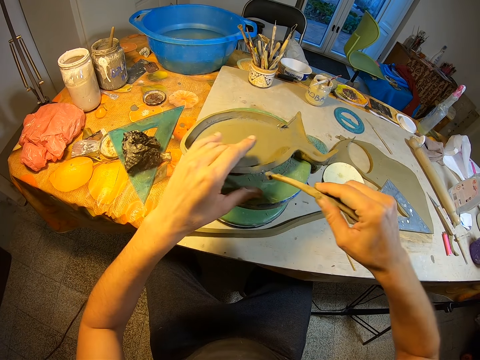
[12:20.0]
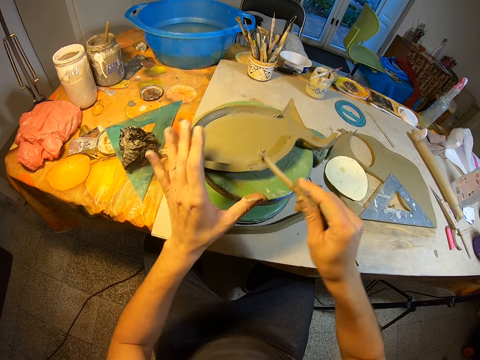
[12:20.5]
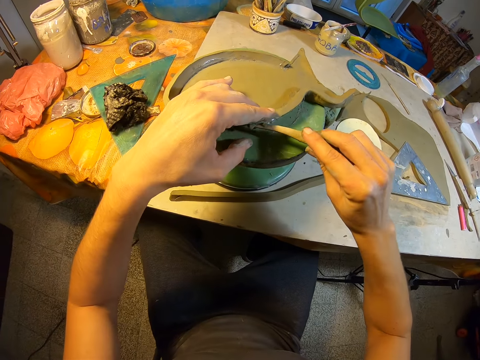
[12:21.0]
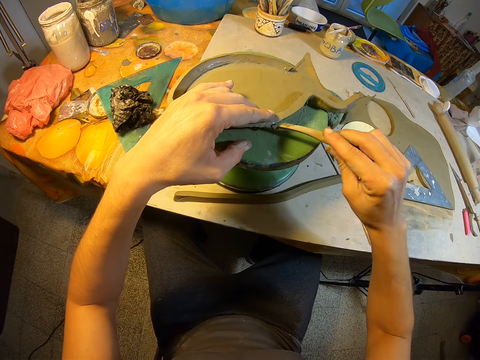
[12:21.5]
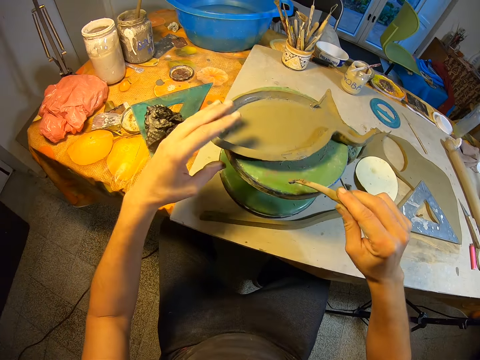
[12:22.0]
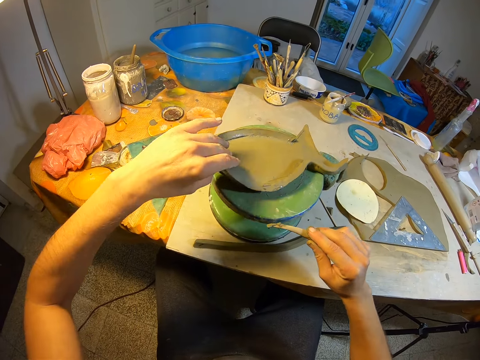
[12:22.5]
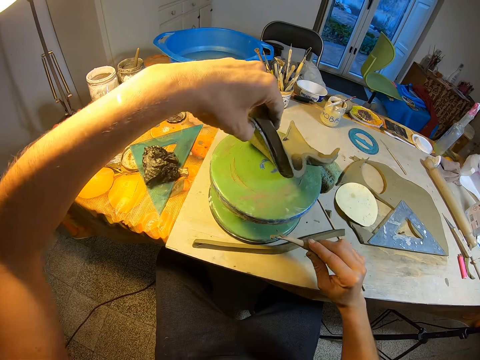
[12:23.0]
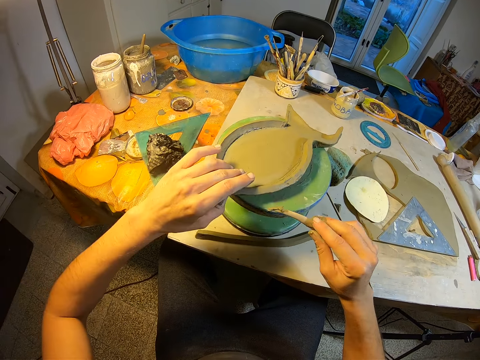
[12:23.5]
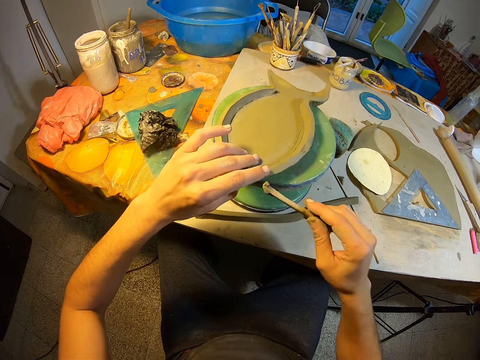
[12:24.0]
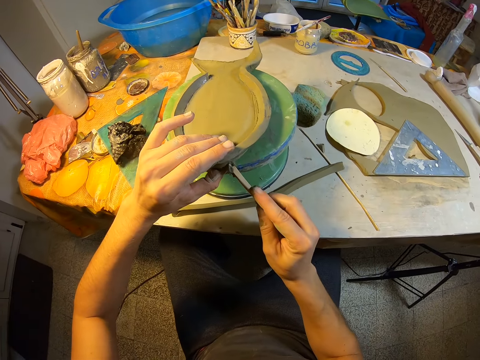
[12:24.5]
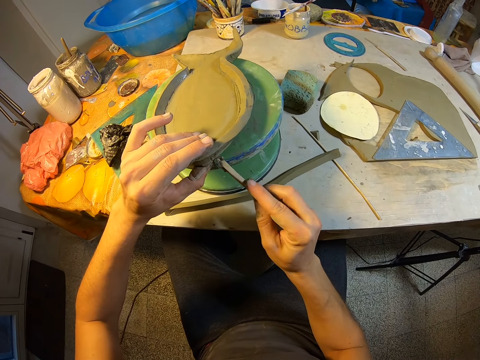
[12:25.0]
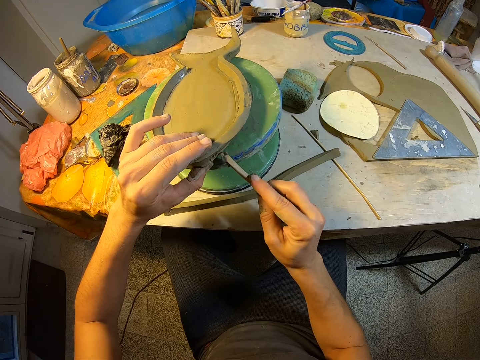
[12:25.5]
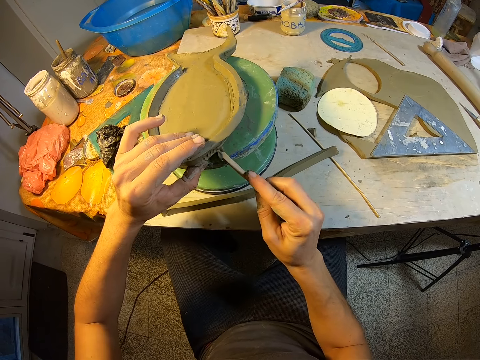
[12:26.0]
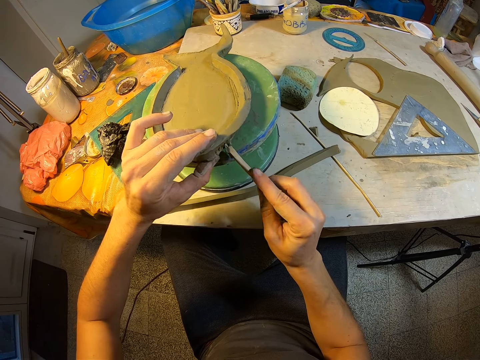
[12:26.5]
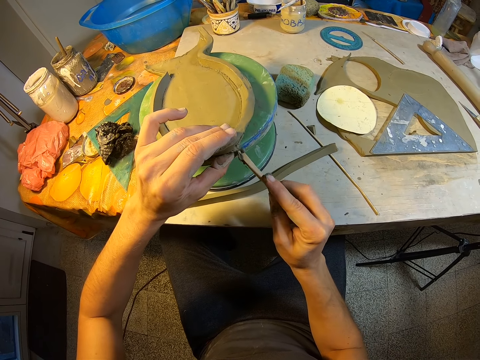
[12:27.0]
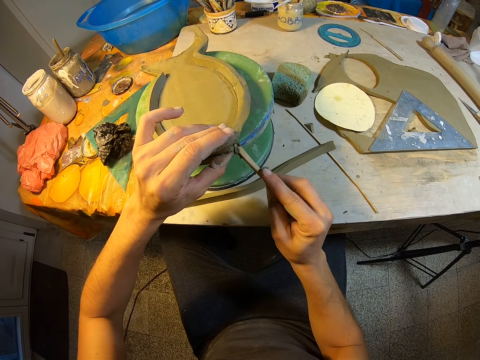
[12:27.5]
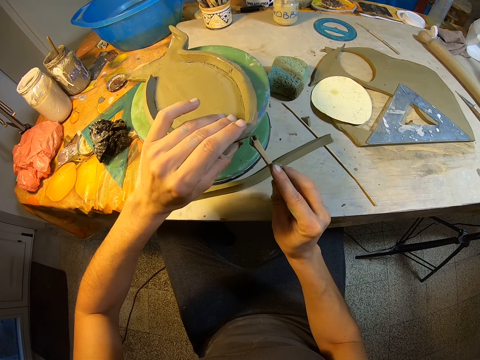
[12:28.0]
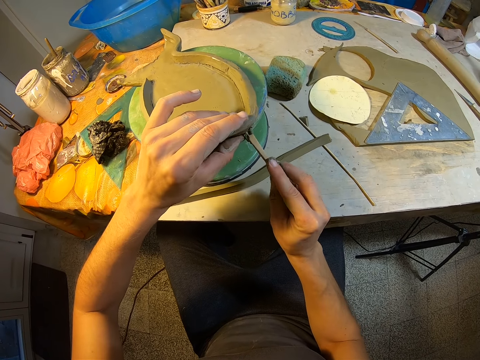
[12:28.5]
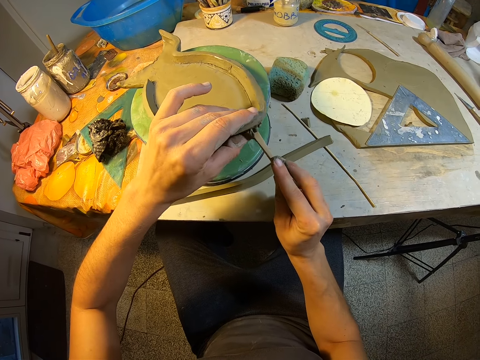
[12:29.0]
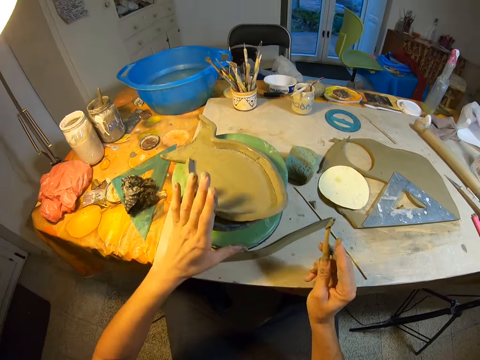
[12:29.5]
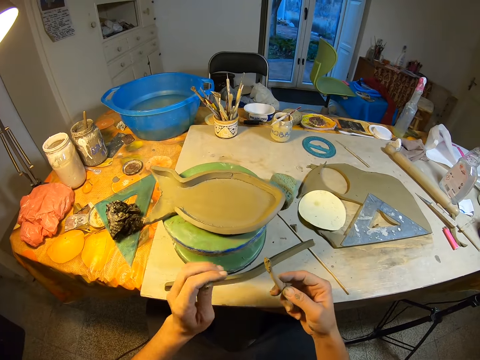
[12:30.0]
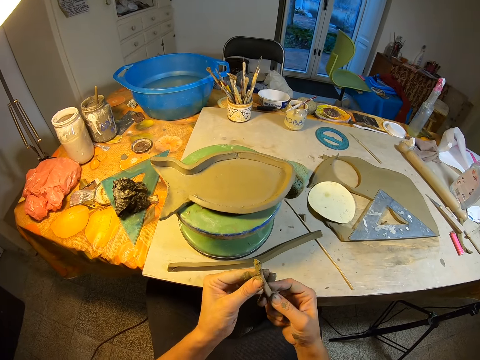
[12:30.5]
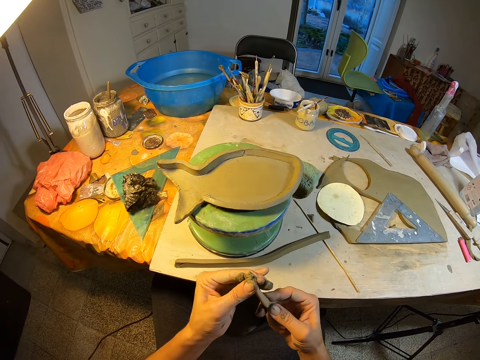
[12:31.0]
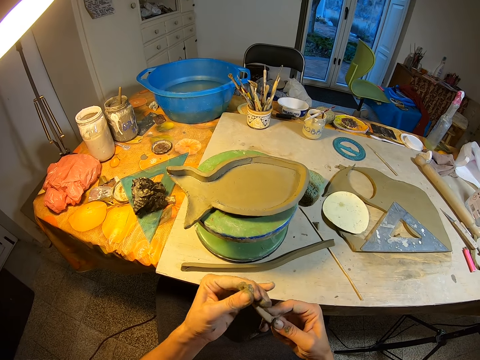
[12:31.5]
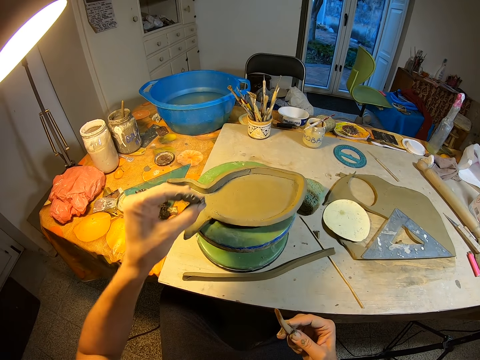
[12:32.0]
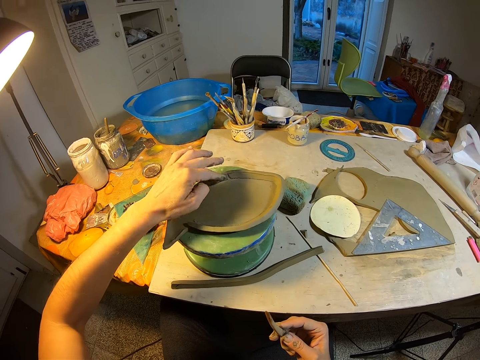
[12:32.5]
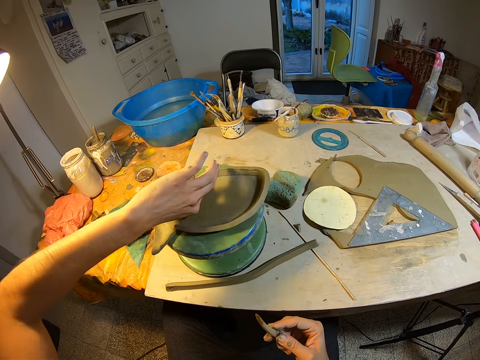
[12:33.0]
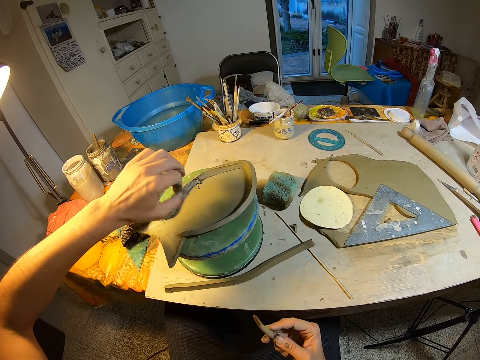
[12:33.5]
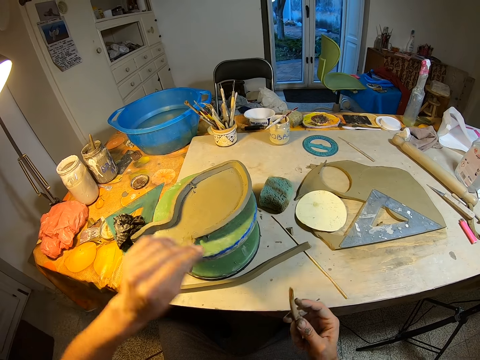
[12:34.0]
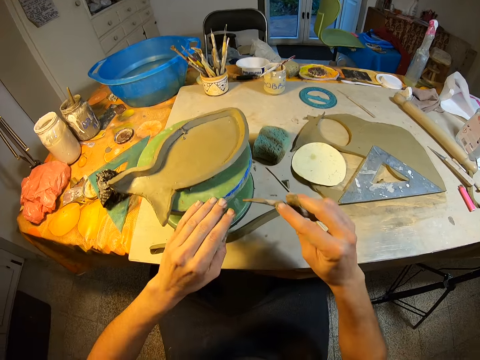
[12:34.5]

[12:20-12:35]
The camera wearer lifts the paper craft from the work holder with his left hand. He places the paper craft in his left hand on the work holder. He trims the edges of the paper craft with the stick in his right hand. He draws on the mold with the stick. He adjusts the work holder with his left hand. He cleans the tip of the stick with his left hand. He applies the glue or clay in his left hand on the paper craft.

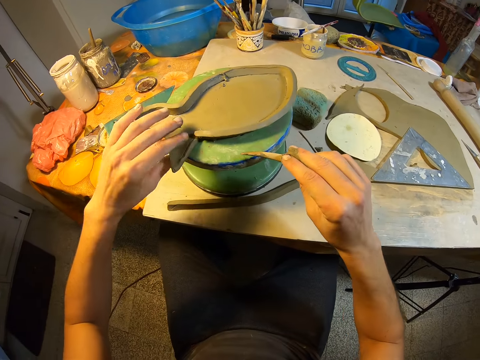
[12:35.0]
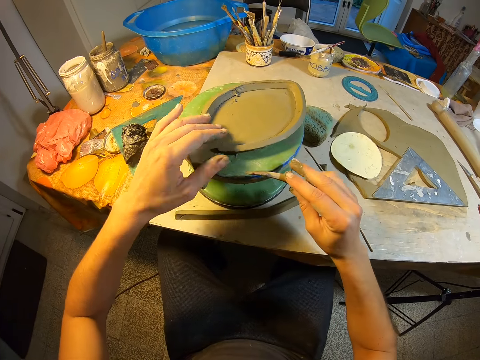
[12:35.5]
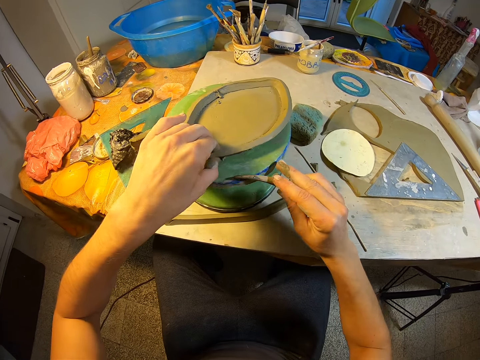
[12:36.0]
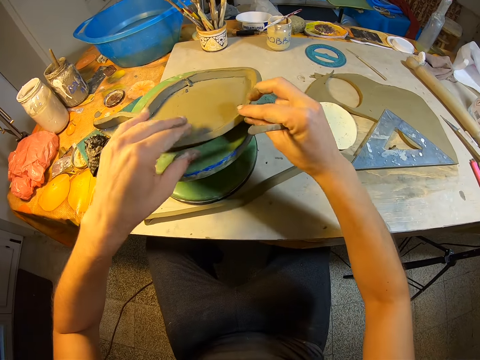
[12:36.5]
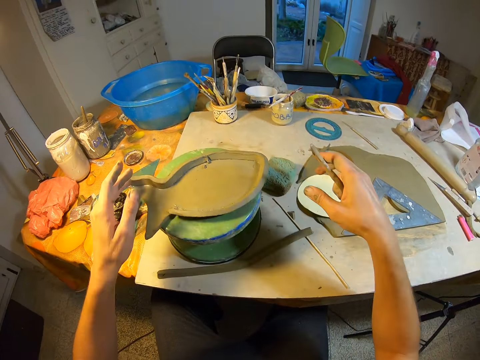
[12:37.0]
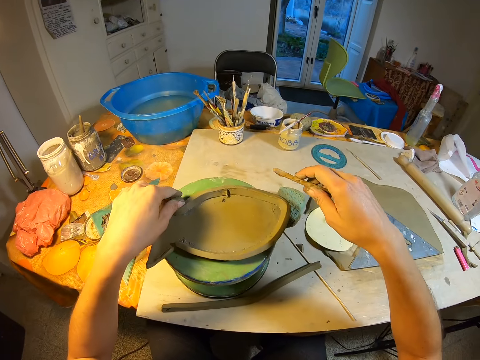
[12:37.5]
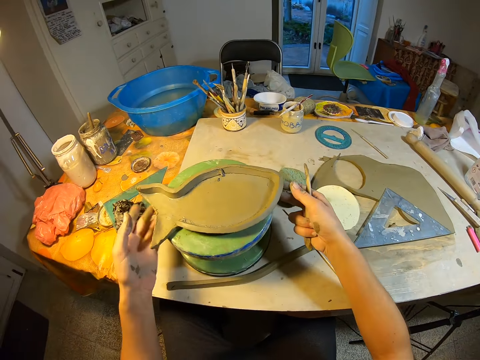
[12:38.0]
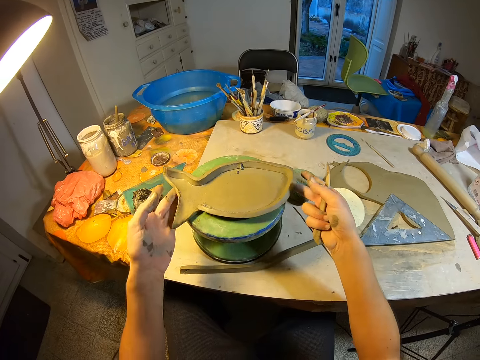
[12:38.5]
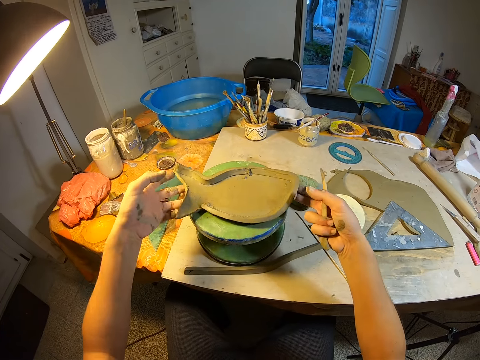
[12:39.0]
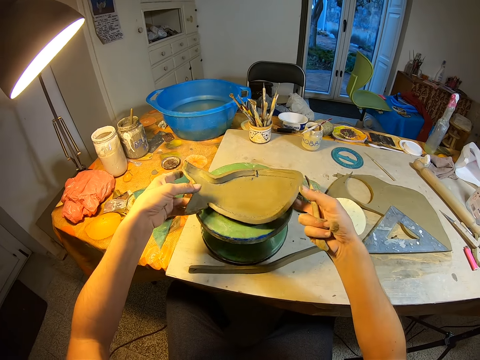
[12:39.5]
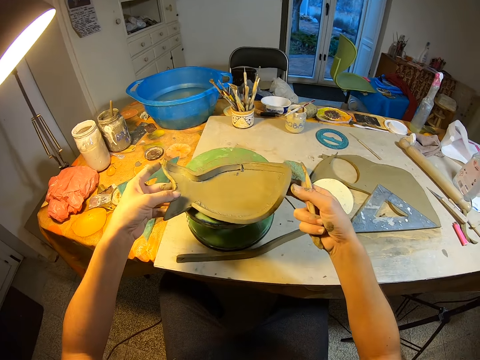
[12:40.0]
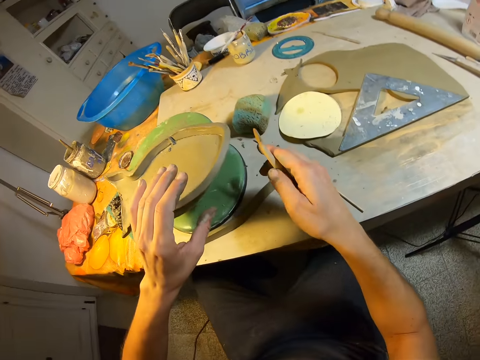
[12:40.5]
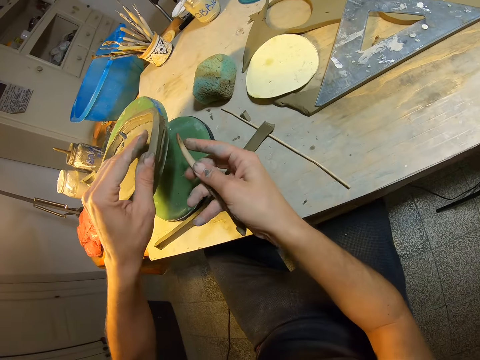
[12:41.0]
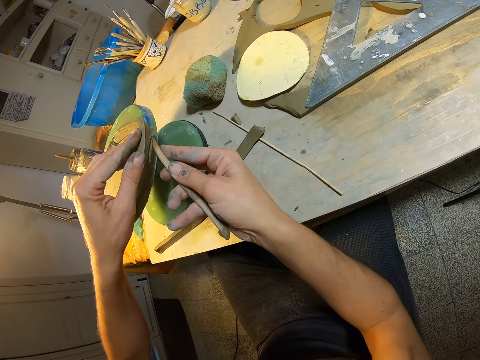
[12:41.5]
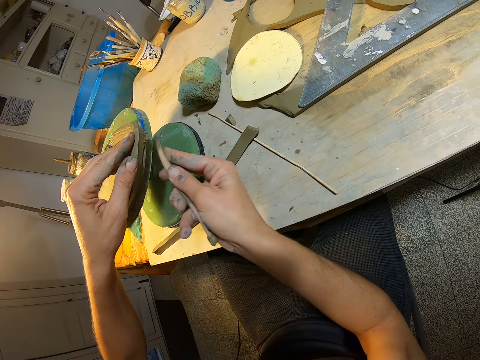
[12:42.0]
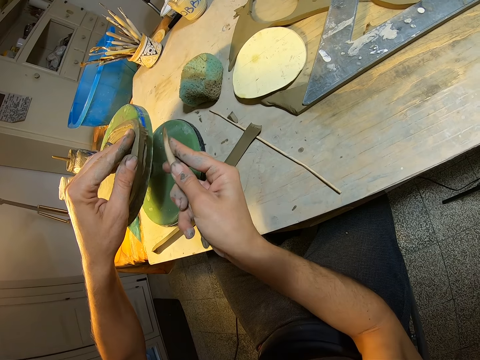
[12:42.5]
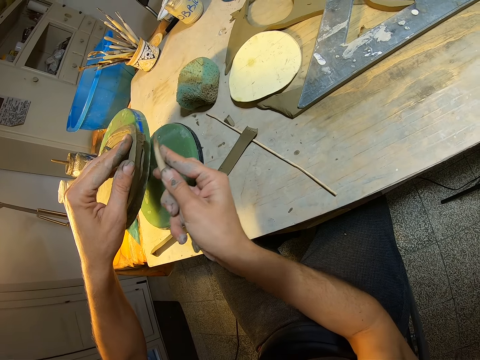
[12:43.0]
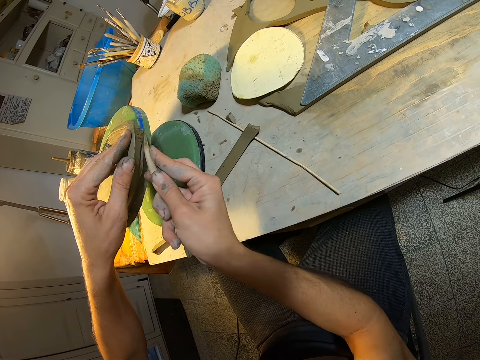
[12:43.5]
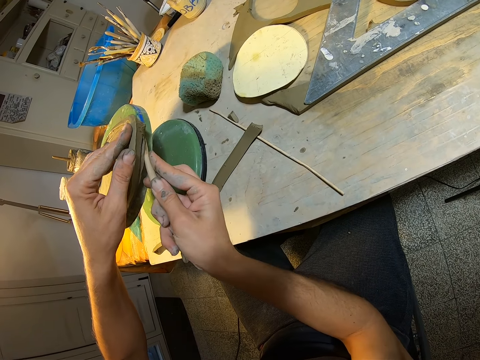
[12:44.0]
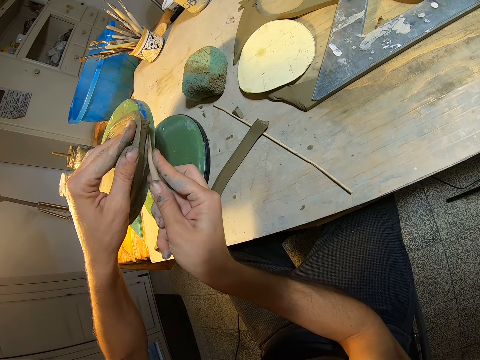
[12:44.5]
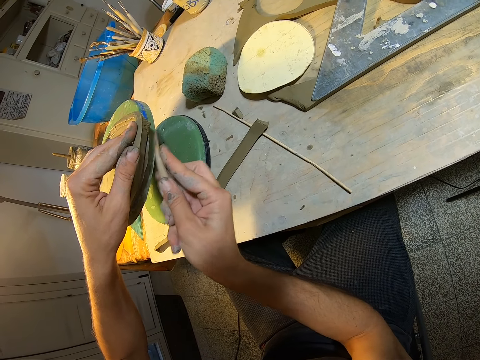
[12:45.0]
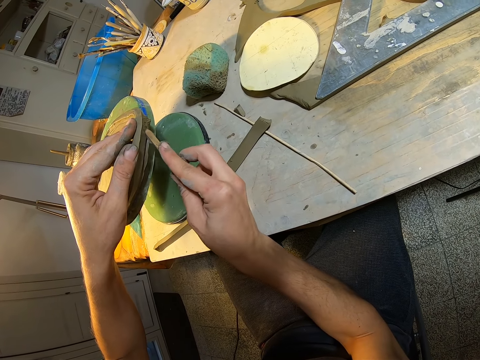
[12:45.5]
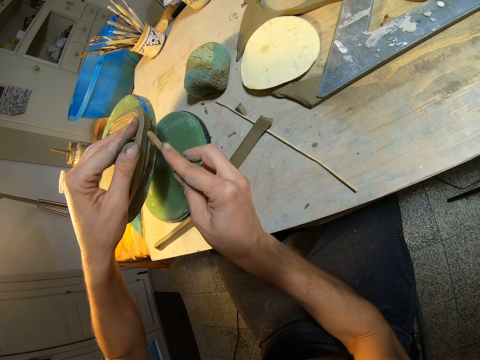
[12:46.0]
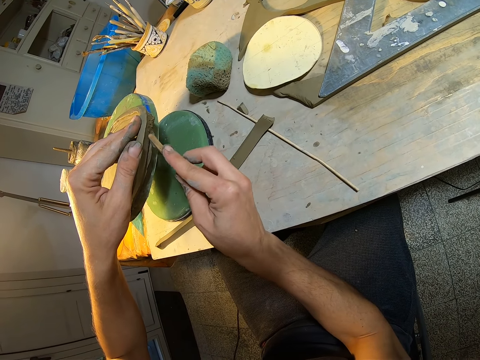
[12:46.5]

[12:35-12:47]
The camera wearer presses the edges of the paper craft on the work holder with his two hands. He fixes the mold structure with both hands. He carries the paper craft from the work holder with his two hands. He places the paper craft in his two hands on the work holder. He trims the edges of the paper craft with the stick in his right hand. He shapes the mold structure with the stick.
